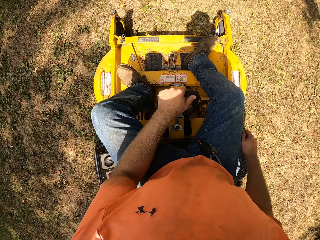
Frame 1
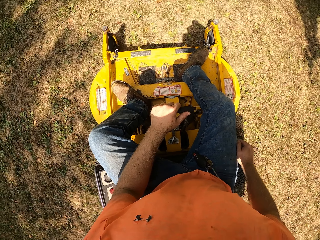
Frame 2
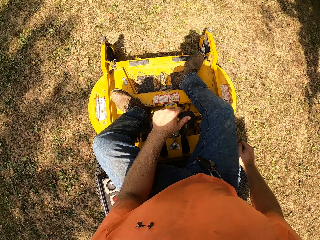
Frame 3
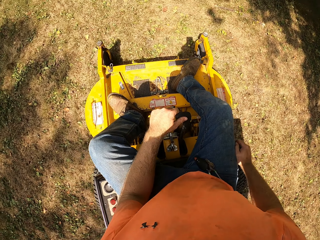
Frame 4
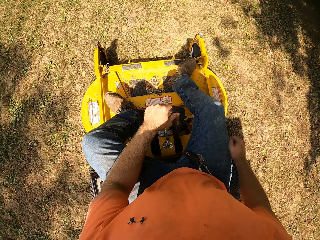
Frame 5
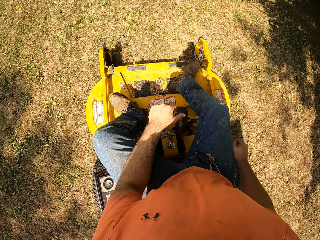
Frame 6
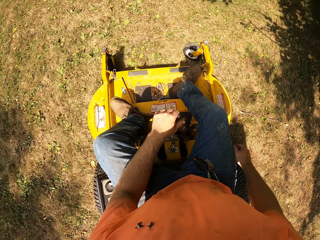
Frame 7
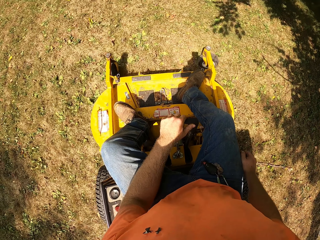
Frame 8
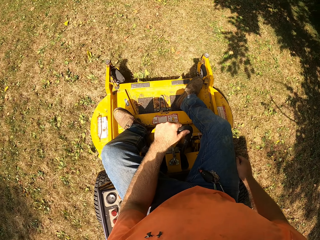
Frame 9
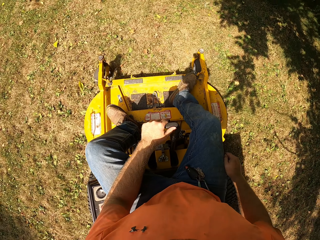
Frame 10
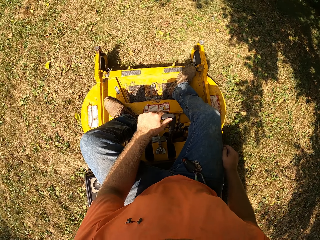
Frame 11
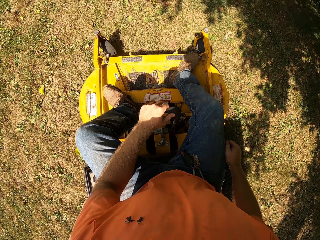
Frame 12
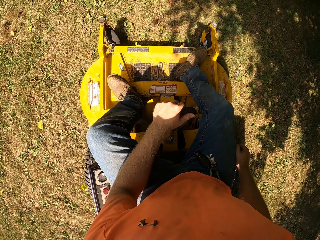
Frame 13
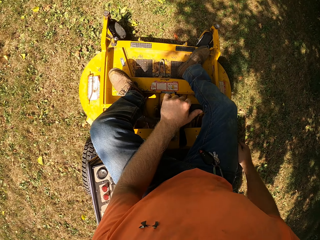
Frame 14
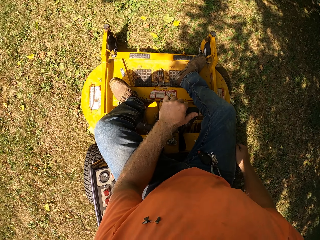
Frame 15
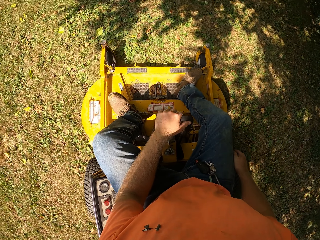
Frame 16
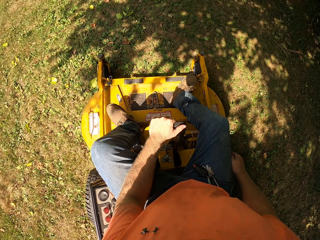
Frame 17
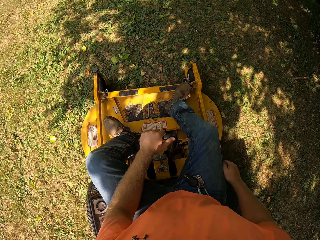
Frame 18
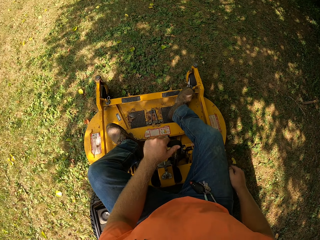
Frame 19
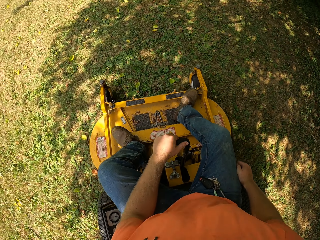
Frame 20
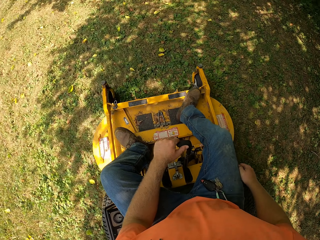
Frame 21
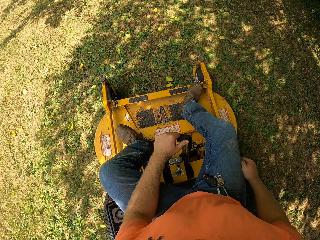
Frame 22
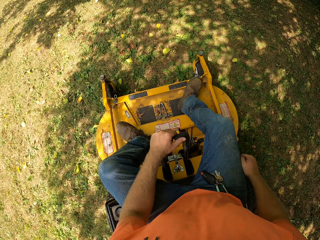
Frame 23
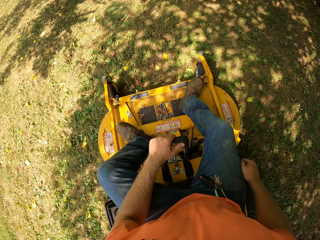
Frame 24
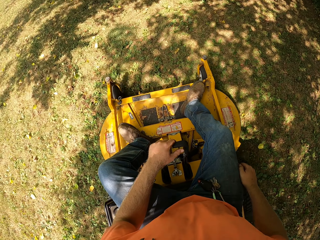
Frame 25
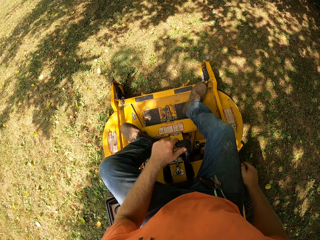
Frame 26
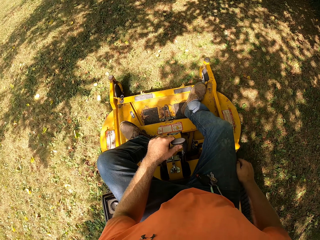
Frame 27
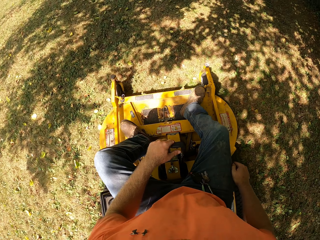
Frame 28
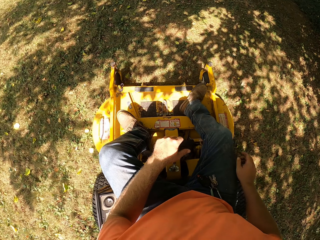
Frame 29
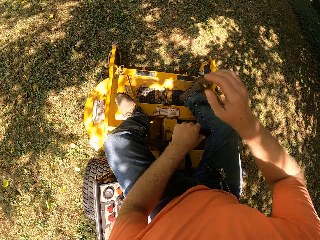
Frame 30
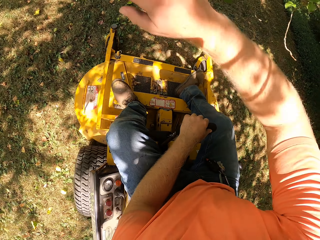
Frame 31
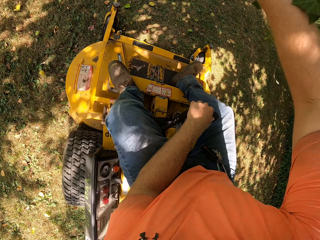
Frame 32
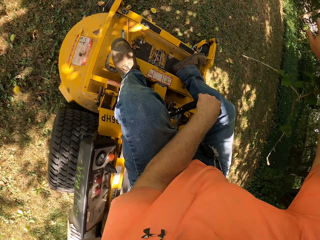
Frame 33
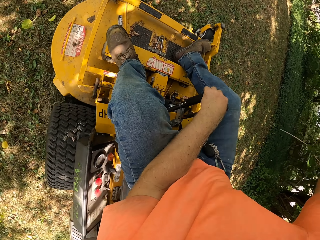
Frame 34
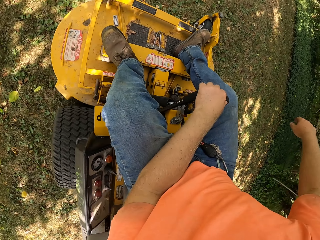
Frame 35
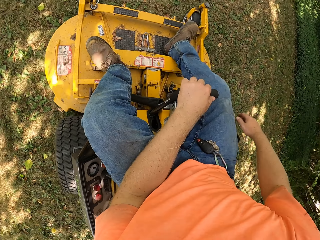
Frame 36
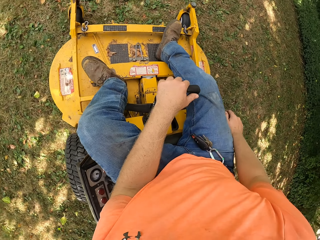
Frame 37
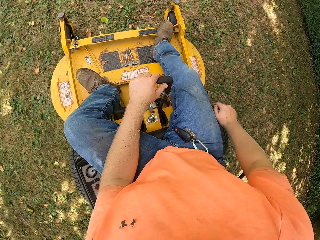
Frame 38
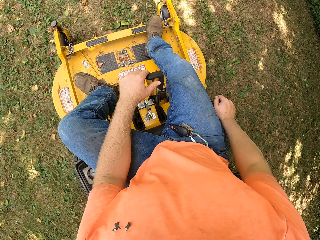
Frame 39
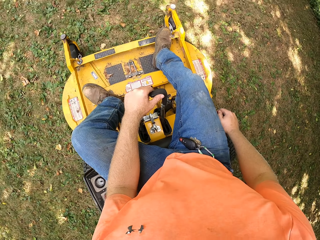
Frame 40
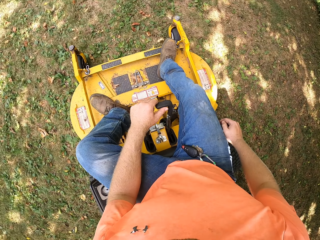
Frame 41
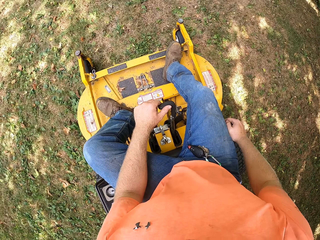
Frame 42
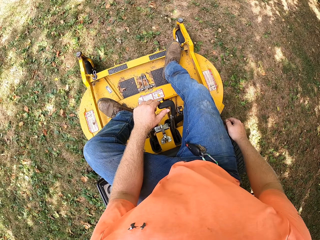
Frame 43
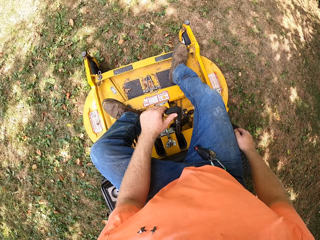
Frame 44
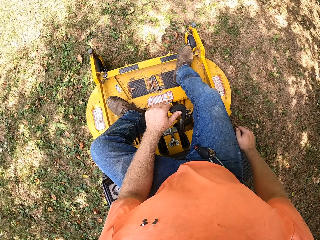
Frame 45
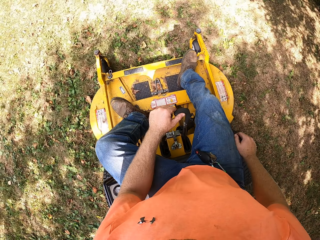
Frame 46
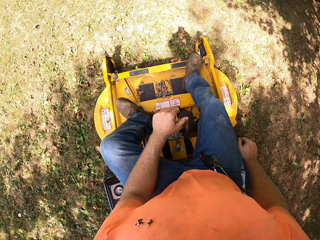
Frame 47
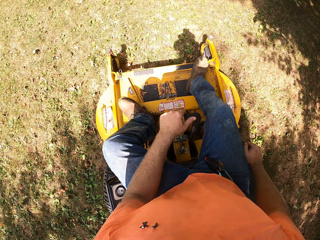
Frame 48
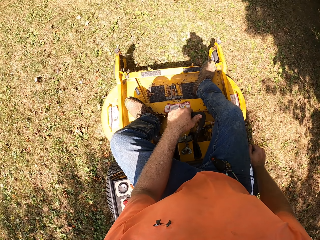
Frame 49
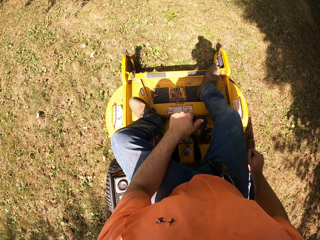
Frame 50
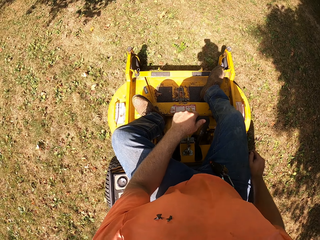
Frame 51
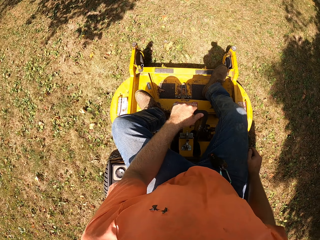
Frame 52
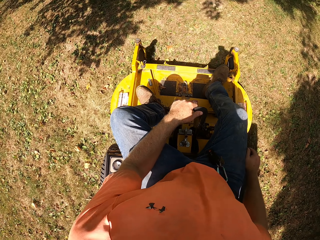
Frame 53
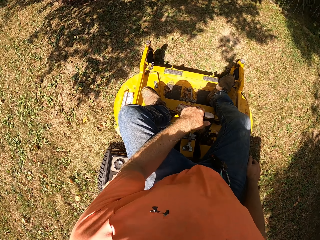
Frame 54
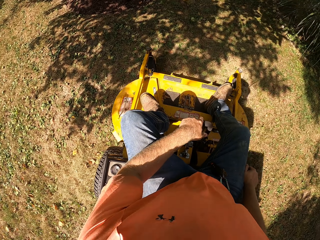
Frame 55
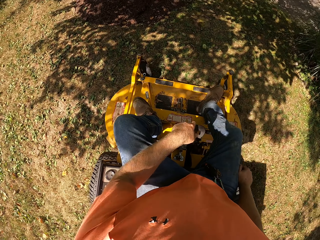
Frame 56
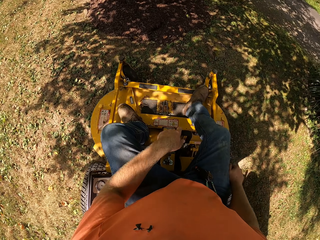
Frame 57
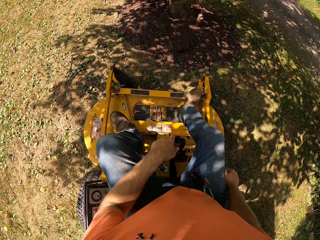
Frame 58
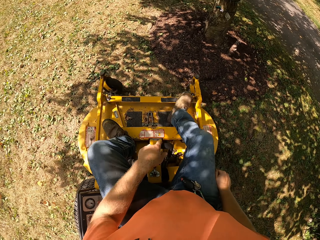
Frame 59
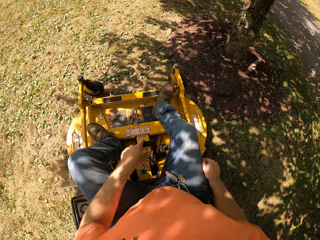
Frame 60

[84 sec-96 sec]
The camera wearer drives the vehicle. He moves a tree branch with his right hand and places his right hand on the gear in the zero turn mower.

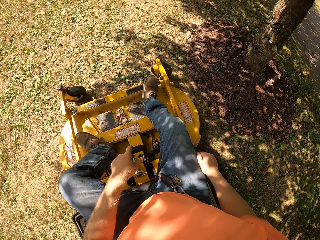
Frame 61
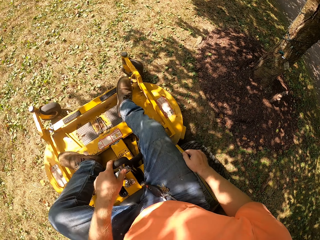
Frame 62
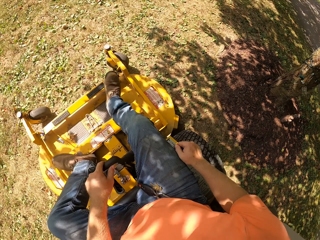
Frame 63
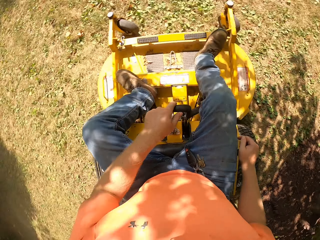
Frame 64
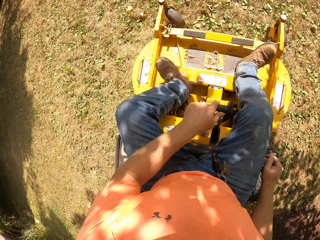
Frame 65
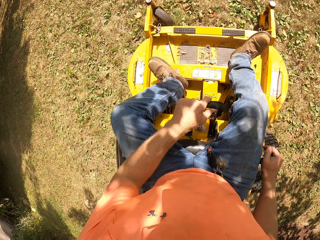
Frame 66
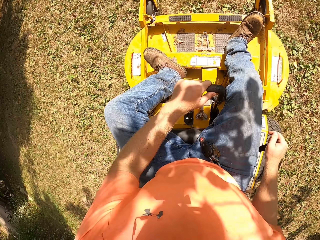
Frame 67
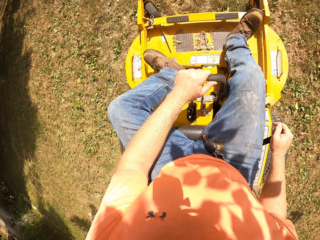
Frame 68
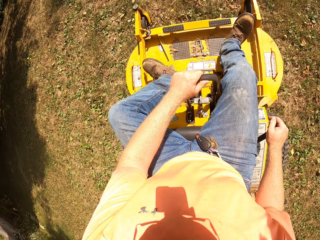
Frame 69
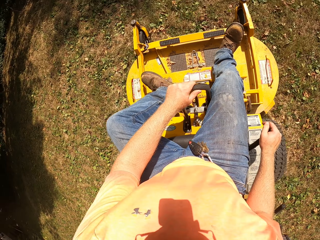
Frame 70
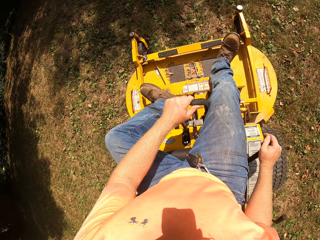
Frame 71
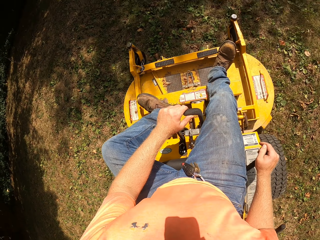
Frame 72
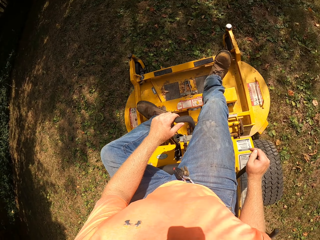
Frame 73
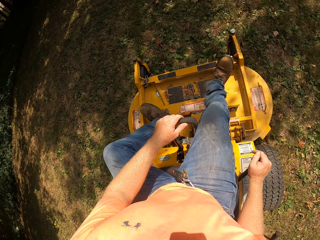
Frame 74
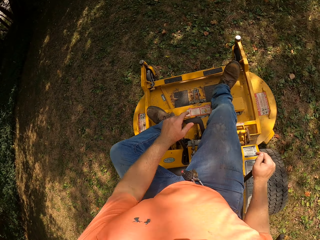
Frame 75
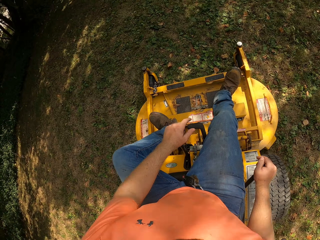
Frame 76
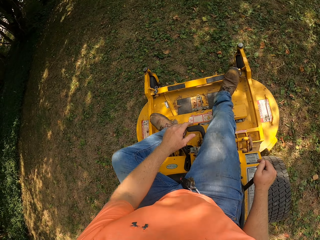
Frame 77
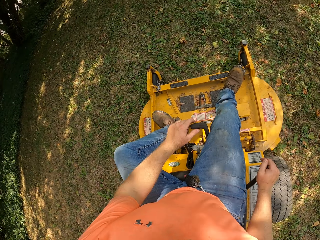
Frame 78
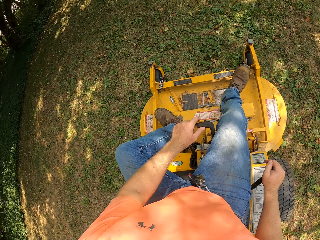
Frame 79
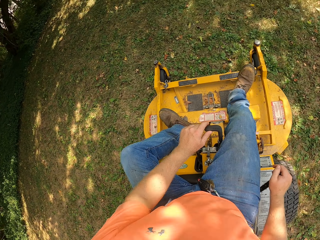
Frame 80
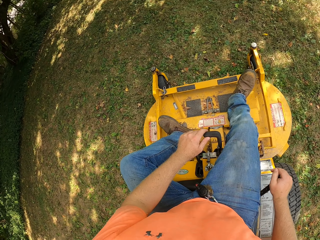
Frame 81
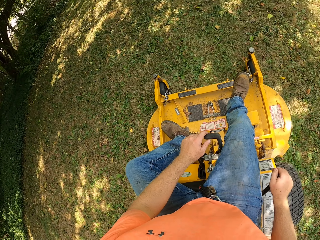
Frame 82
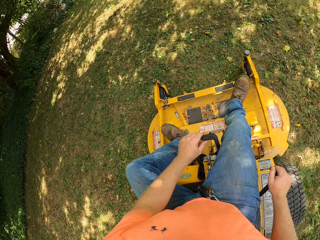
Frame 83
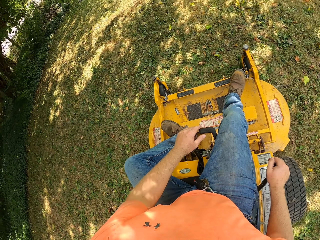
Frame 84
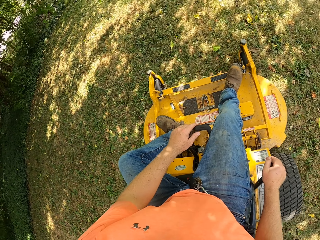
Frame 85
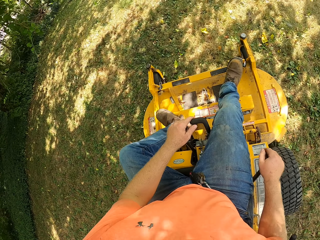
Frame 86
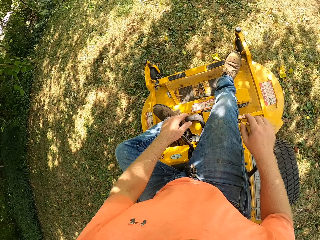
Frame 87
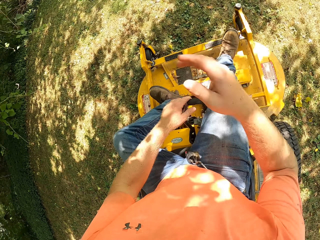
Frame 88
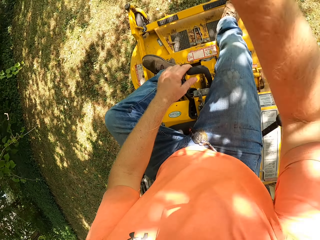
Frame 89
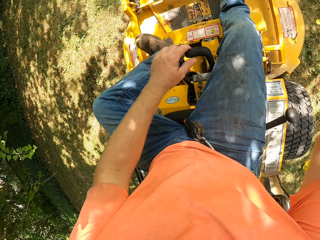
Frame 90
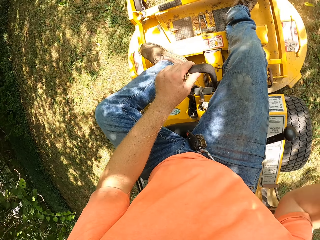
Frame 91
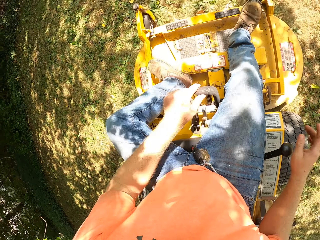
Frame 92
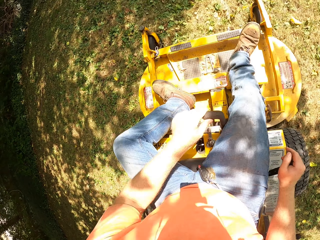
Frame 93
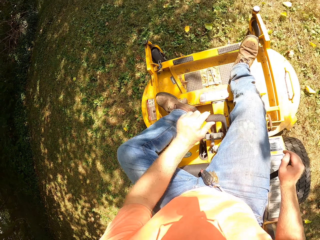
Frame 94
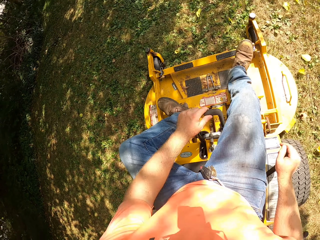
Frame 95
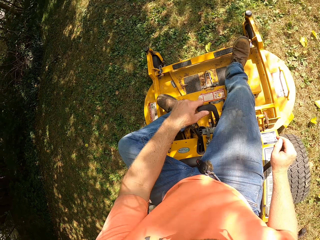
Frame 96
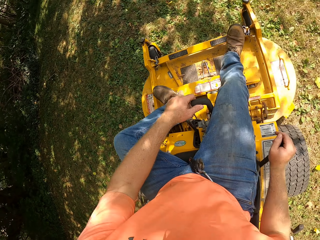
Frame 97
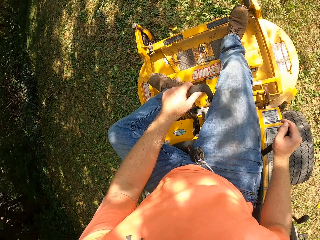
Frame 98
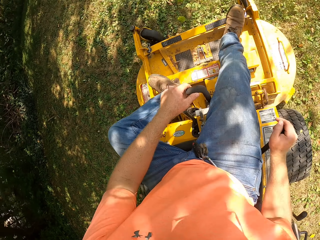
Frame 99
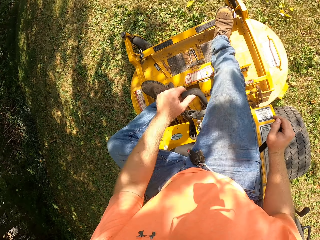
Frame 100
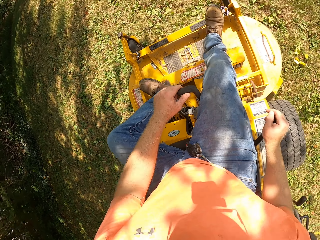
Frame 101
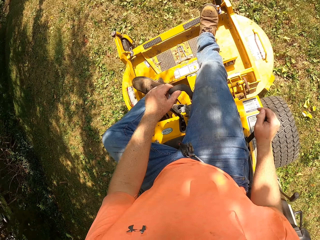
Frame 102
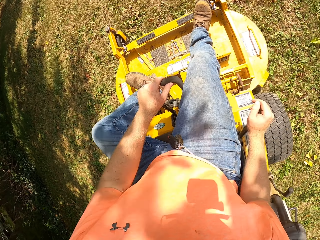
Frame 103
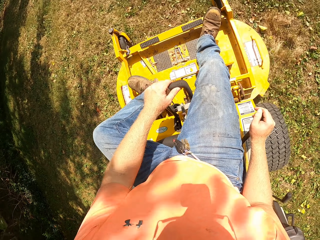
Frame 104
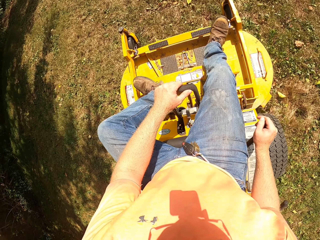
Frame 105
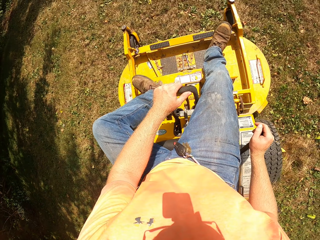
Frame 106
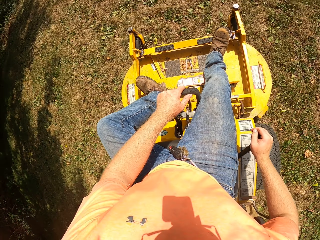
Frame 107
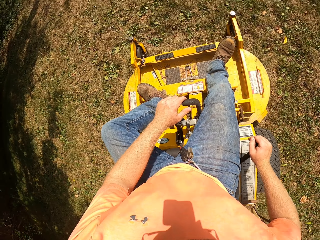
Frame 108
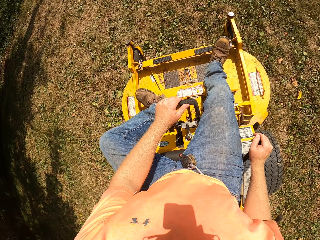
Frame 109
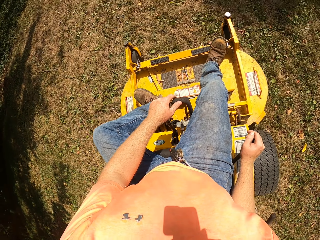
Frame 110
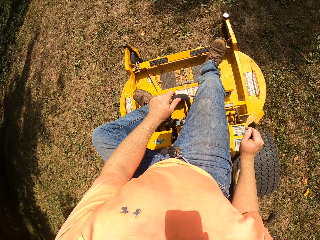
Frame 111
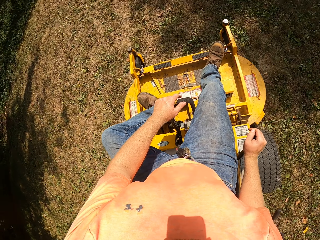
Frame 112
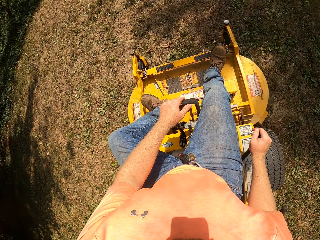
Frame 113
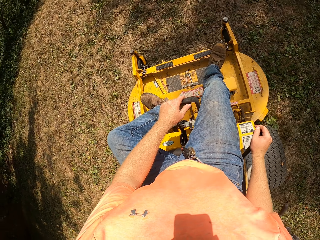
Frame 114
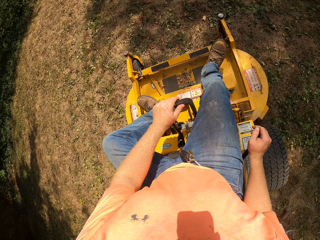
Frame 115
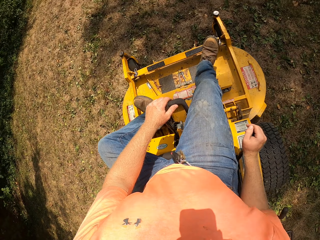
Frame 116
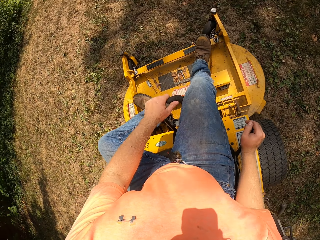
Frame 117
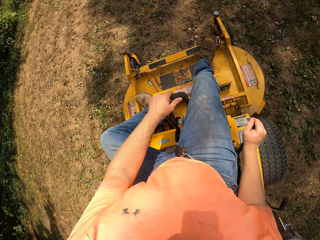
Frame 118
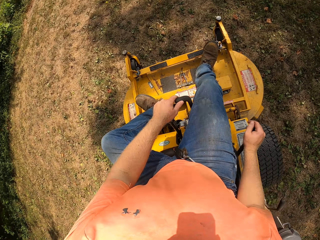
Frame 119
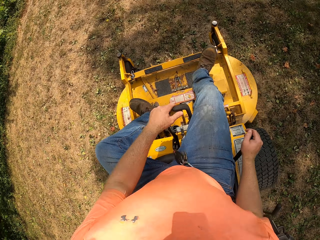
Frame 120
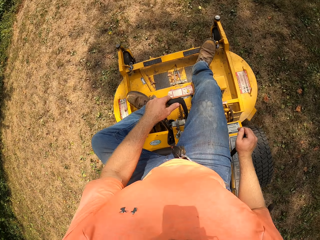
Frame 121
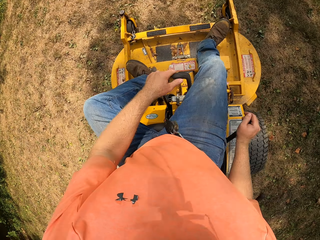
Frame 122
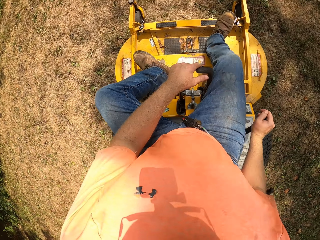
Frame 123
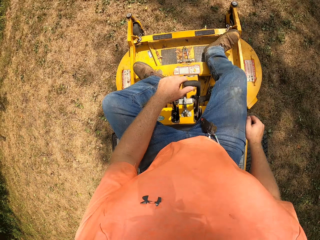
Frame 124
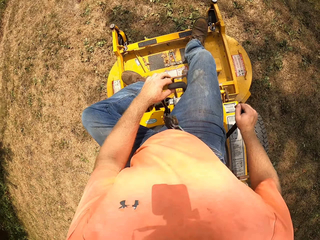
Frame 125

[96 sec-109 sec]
The camera wearer moves a tree branch with his right hand. He drives the vehicle and places his right hand on the gear in the zero turn mower.
